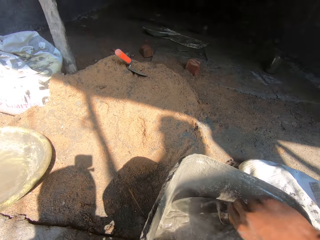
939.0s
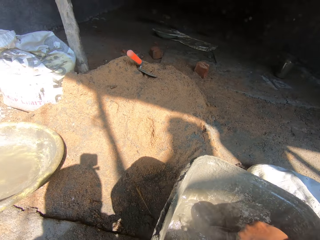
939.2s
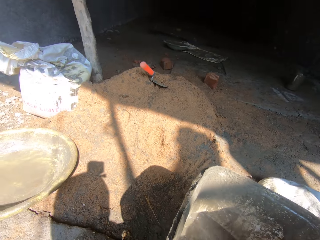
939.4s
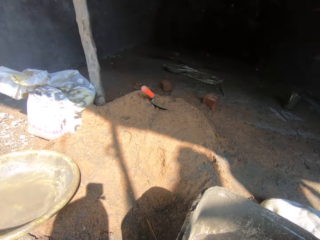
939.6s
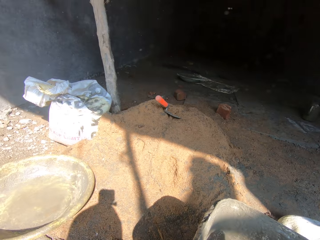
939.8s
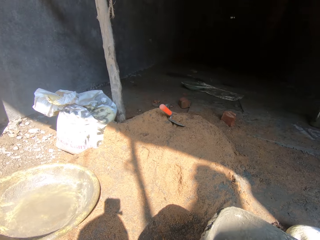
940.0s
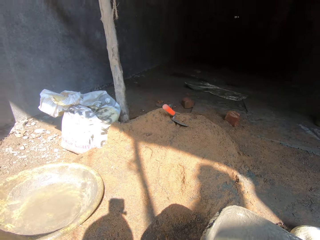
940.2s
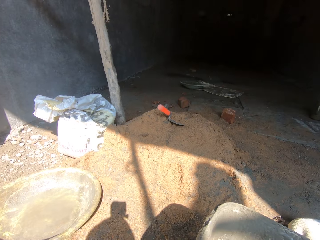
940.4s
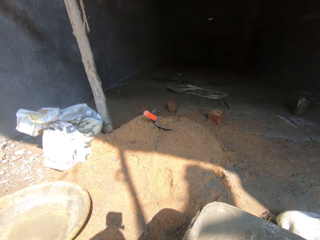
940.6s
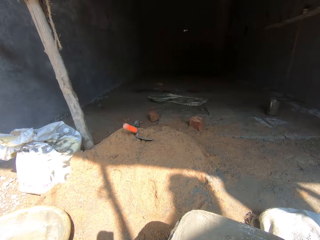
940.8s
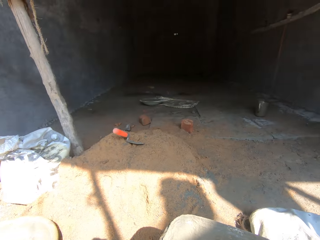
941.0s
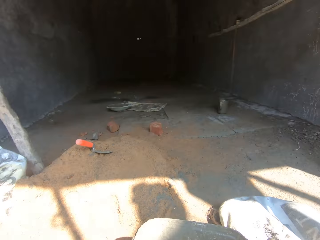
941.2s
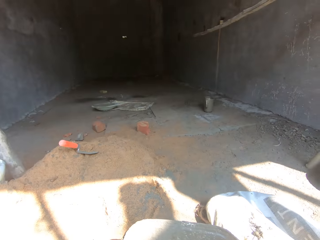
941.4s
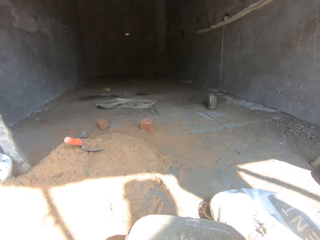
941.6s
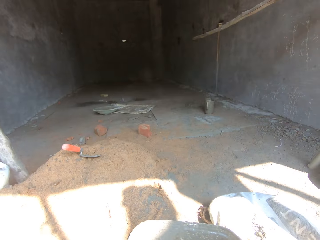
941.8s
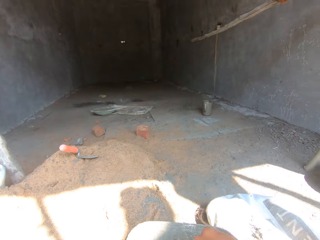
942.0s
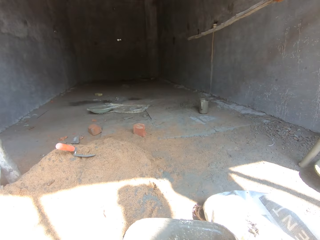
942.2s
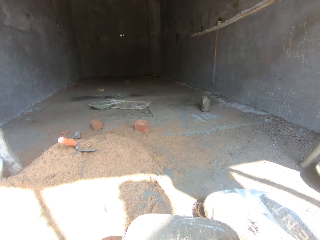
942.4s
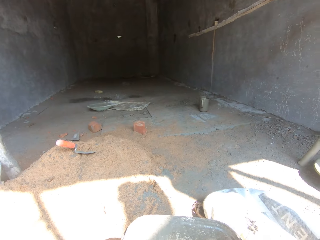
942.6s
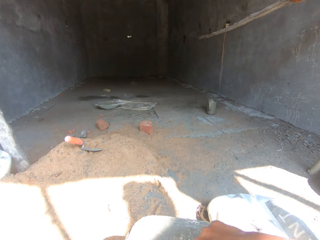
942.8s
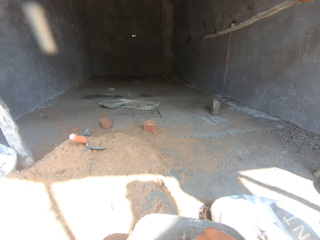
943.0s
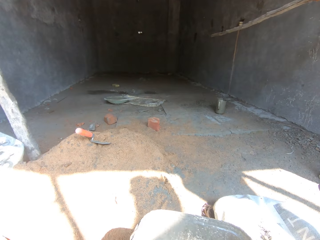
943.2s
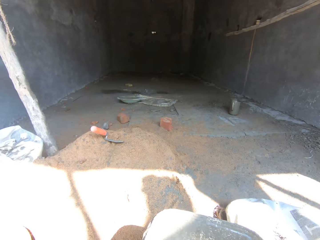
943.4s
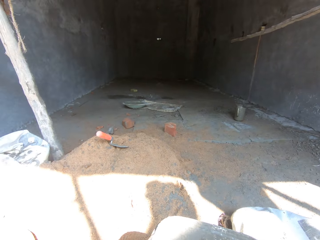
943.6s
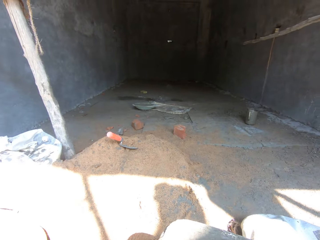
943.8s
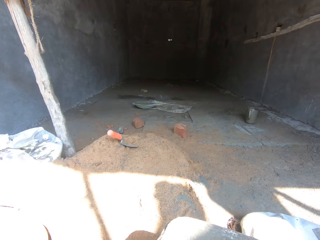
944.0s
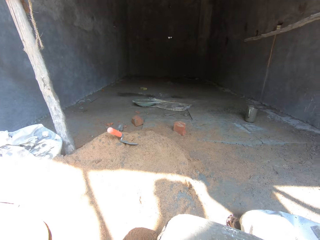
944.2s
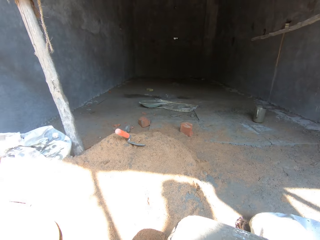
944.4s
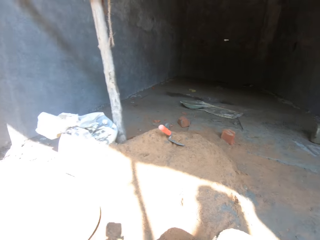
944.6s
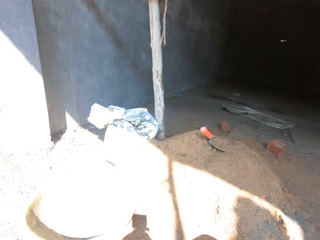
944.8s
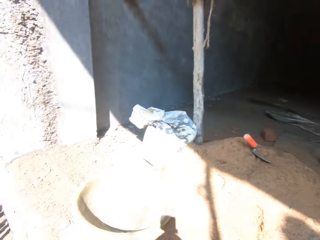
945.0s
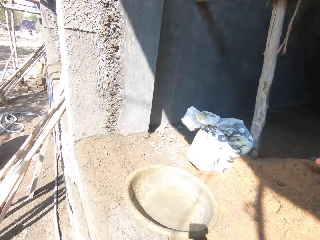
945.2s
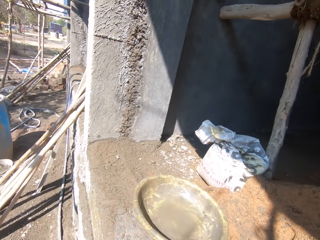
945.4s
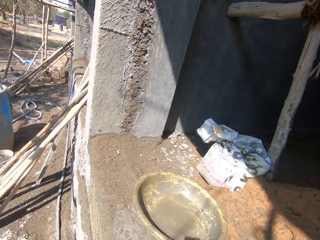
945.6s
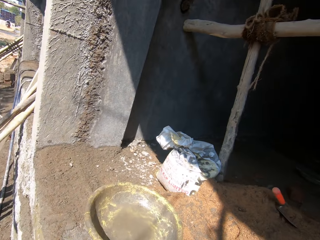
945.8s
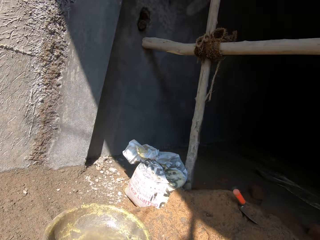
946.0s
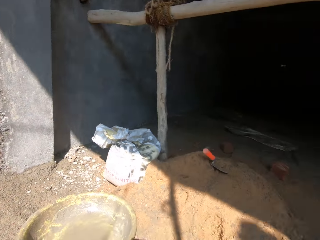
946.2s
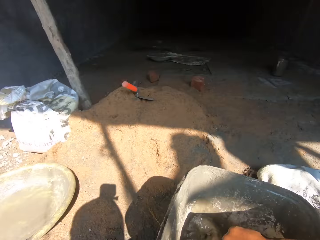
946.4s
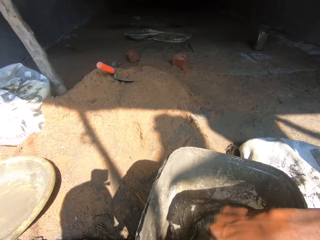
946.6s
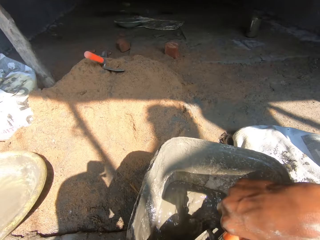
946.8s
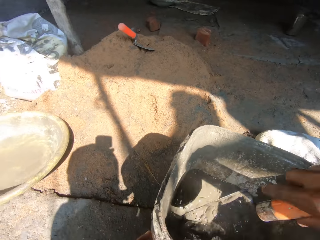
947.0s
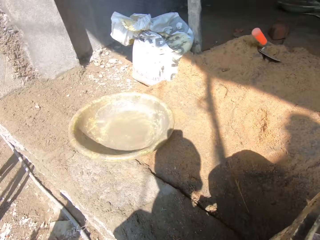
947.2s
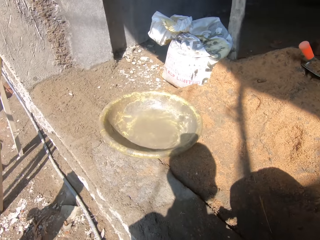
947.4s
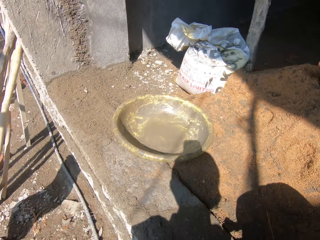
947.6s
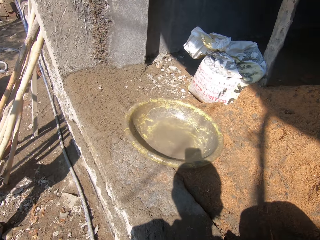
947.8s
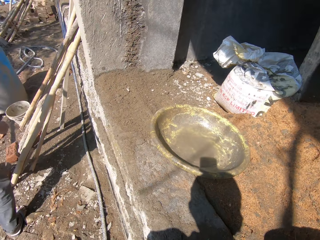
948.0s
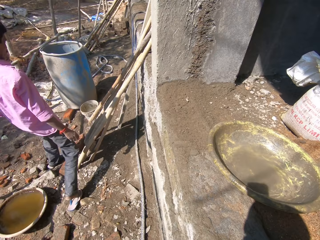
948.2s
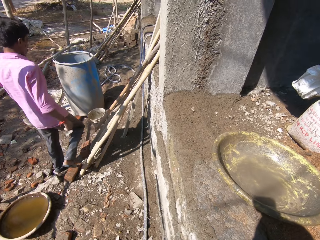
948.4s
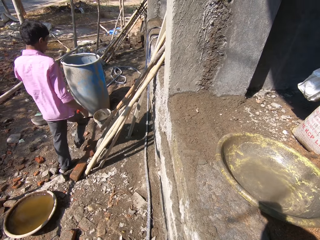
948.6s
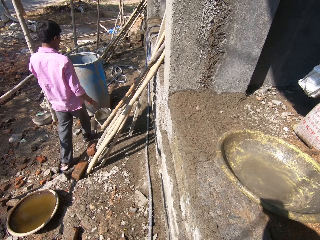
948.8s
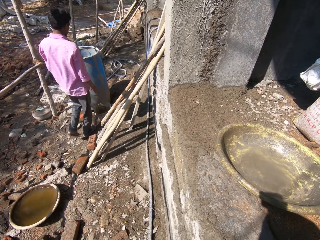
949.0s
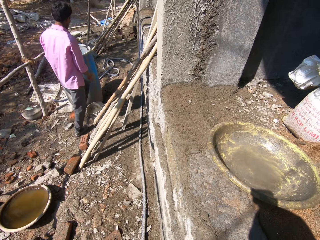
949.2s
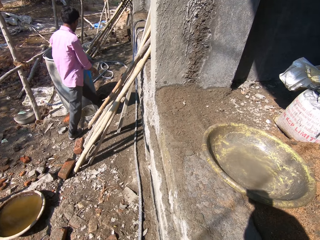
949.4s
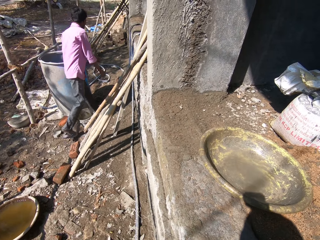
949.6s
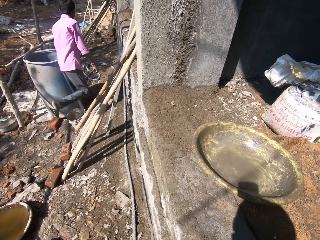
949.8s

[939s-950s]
The camera wearer mixes the cement and water with the trowel. They are at a room. They look at a wall. They remove the trowel from the bucket. They look at a basin. A person walks around. The camera wearer looks at the person.

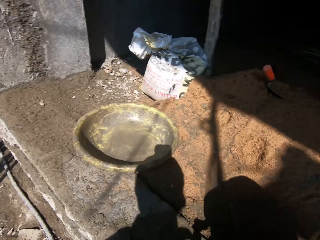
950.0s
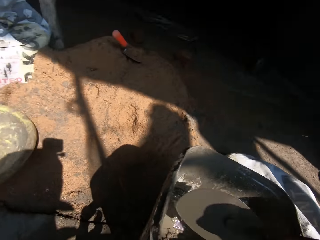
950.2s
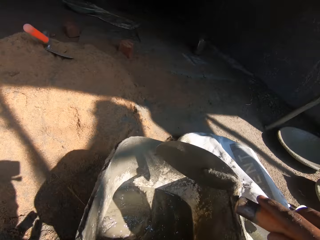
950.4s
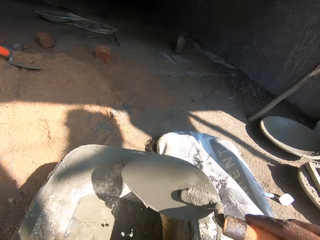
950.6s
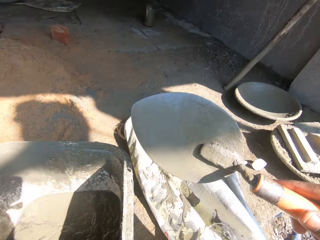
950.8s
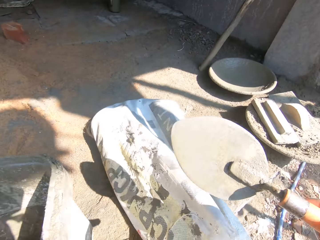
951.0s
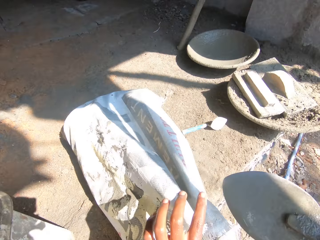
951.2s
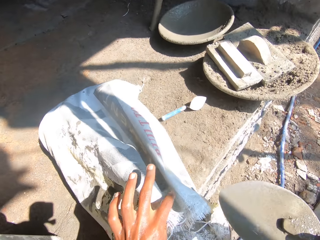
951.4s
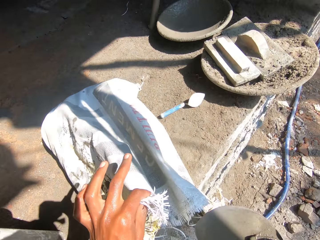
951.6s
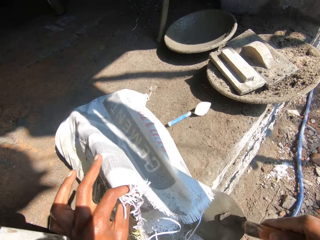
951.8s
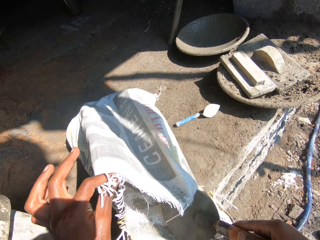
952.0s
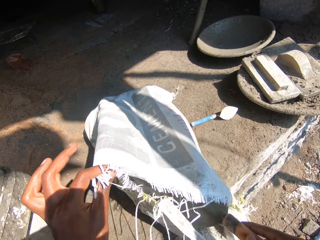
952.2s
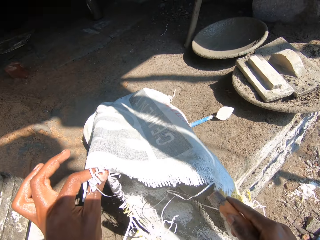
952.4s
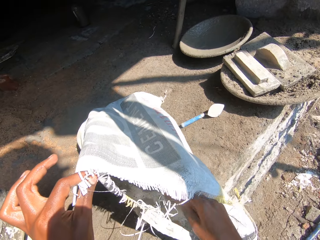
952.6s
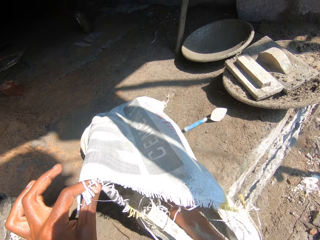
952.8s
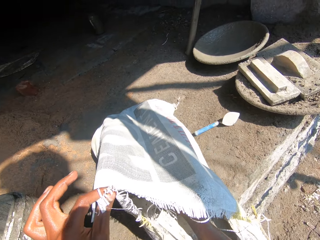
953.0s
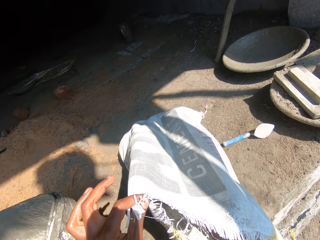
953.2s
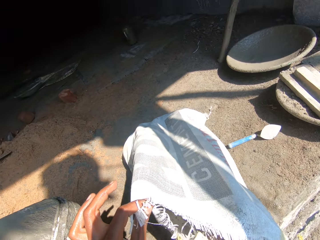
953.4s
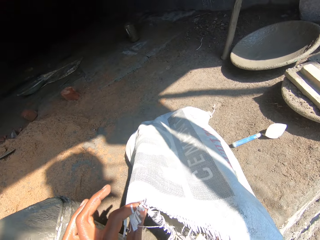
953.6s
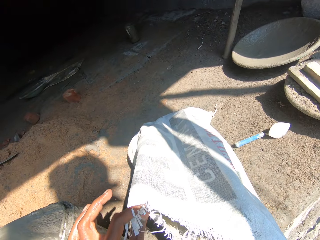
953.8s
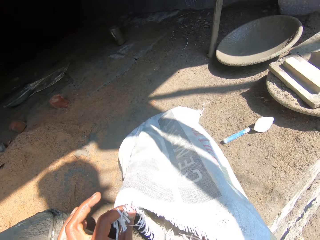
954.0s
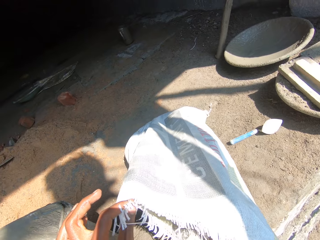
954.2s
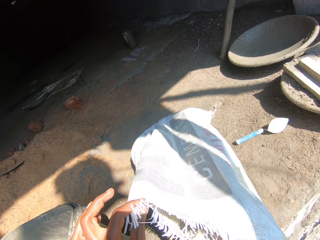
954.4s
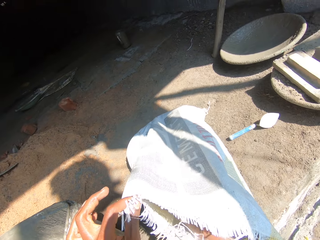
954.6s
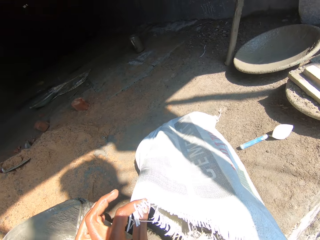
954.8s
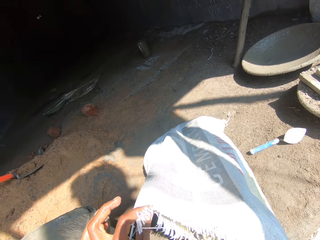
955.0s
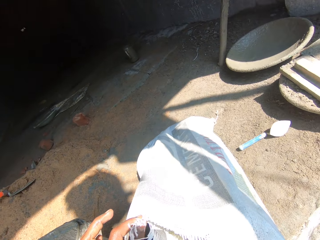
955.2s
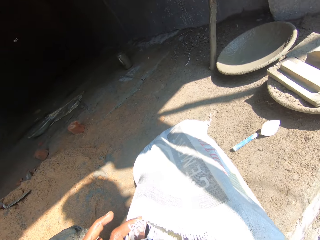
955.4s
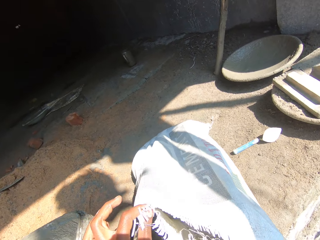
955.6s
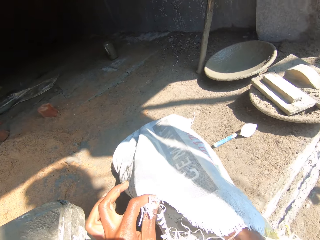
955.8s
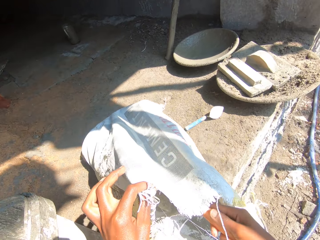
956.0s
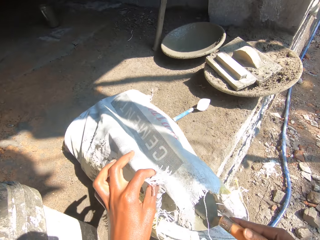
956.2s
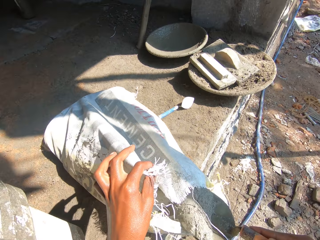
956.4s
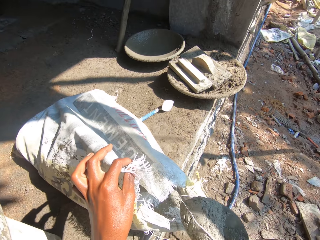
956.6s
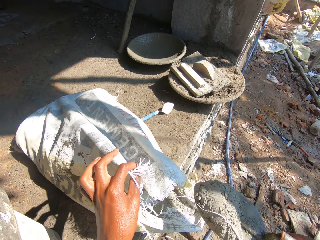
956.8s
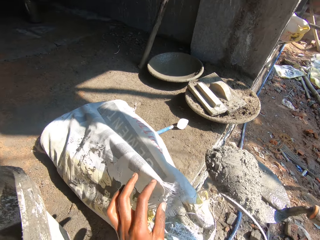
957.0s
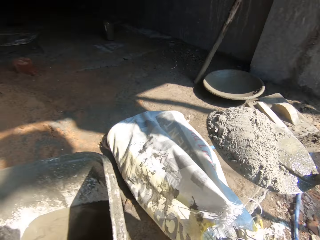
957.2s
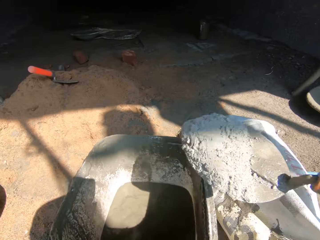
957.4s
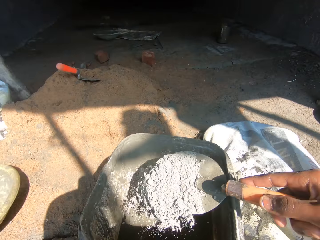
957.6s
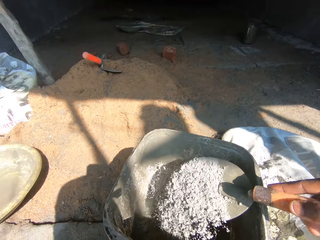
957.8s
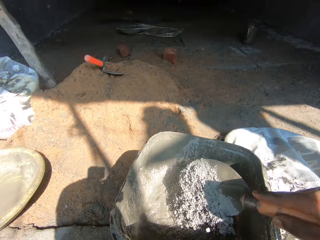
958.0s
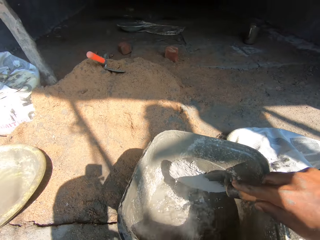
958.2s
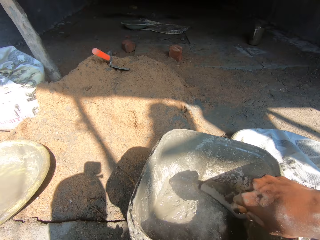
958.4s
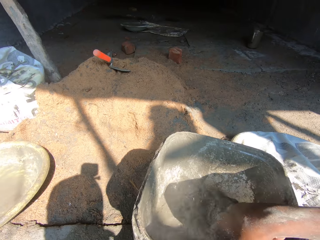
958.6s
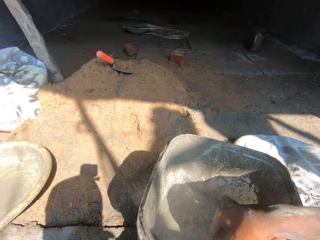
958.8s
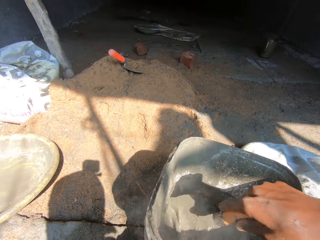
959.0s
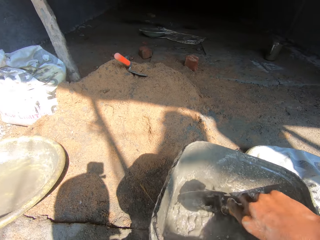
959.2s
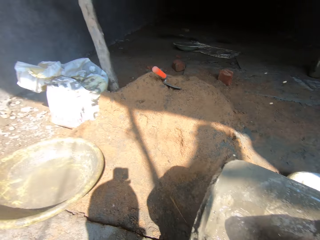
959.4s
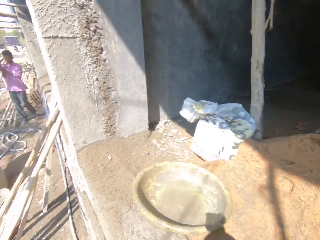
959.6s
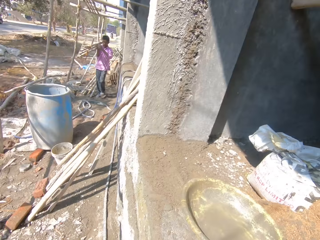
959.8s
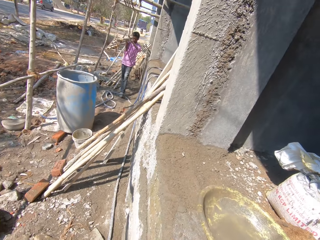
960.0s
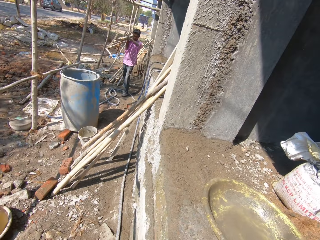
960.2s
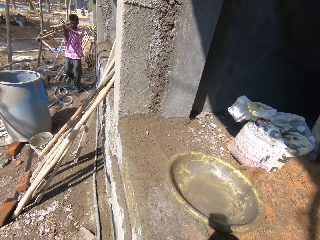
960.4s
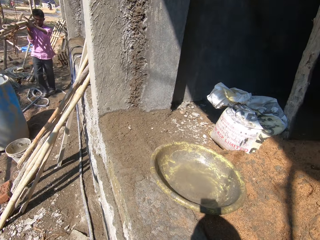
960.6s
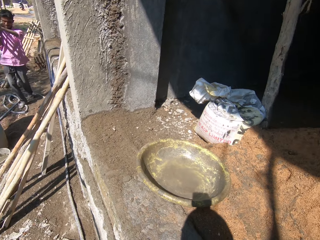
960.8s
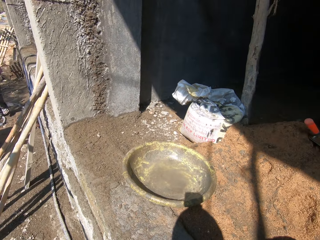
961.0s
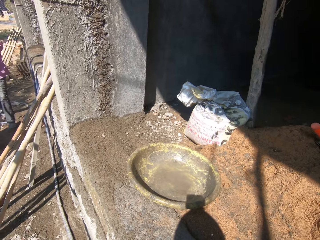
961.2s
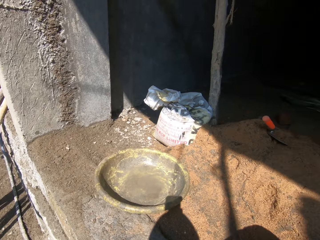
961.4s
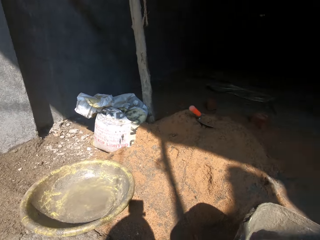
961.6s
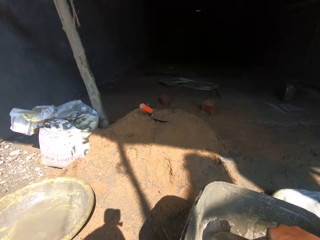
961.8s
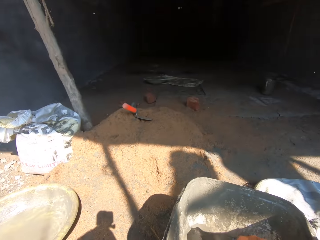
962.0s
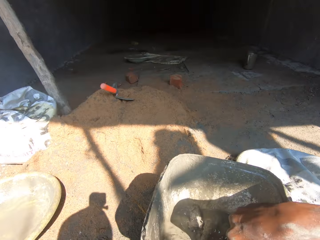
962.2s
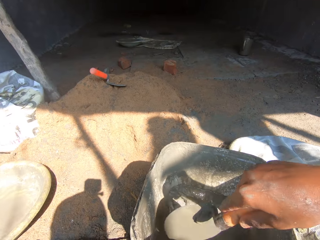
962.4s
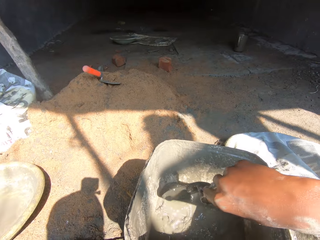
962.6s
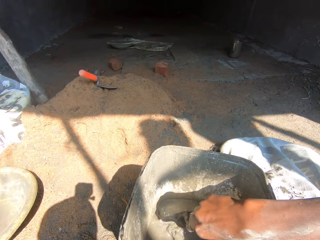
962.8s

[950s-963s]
The camera wearer holds the trowel on the bucket. They remove the trowel from the bucket. They turn. They touch the cement bag. They hold the bag of cement. They put the trowel in the bag of cement. They scoop cement in the bag. They hold cement with the trowel. They turn. They pour cement in the bucket. They mix the cement and water in the bucket with the trowel. They look around. A person carries sticks. The camera wearer looks at the person. The person walks around. The camera wearer looks at a basin.
